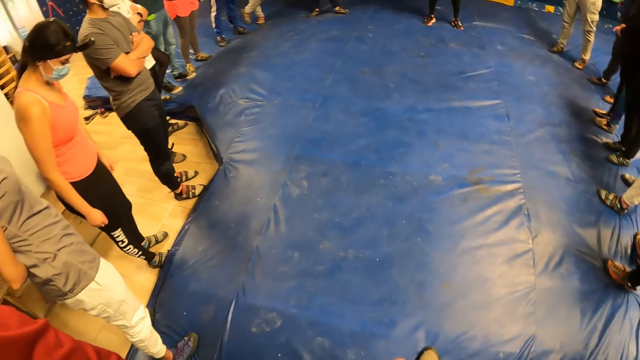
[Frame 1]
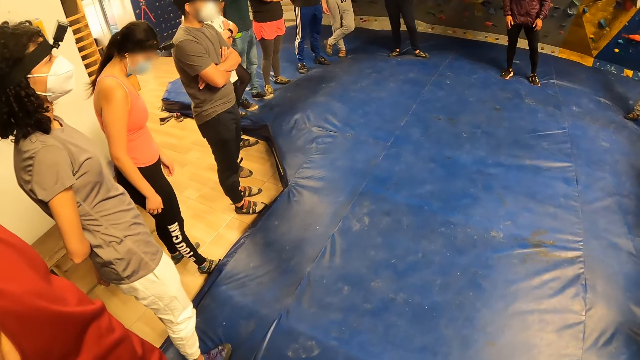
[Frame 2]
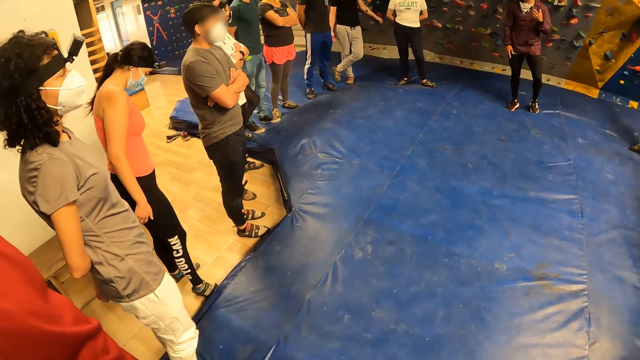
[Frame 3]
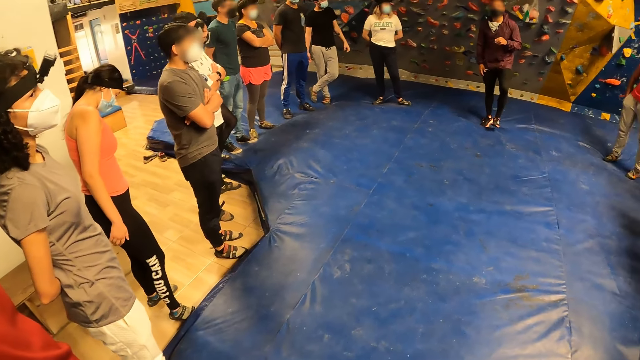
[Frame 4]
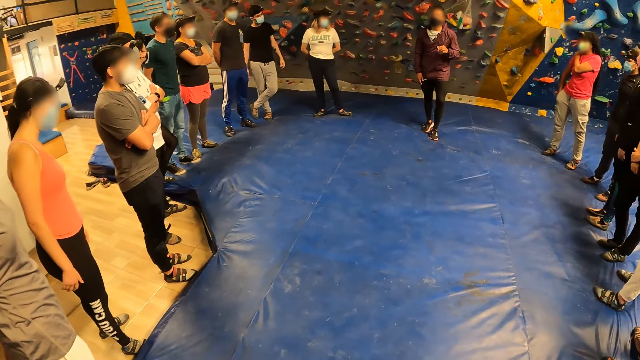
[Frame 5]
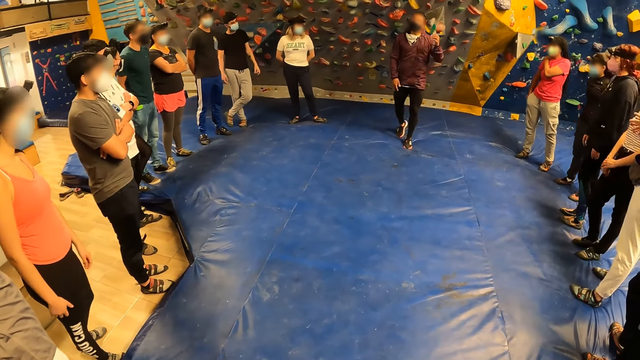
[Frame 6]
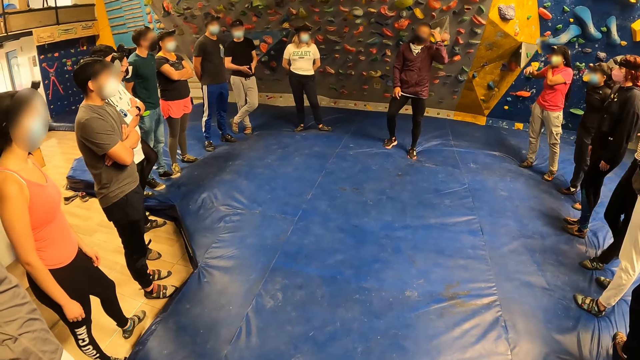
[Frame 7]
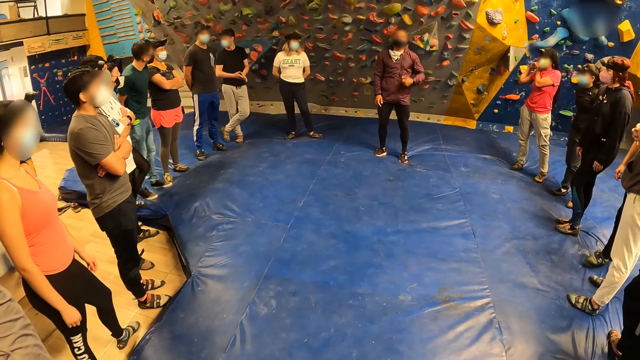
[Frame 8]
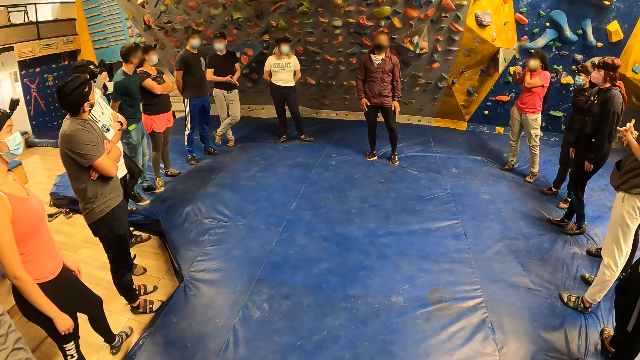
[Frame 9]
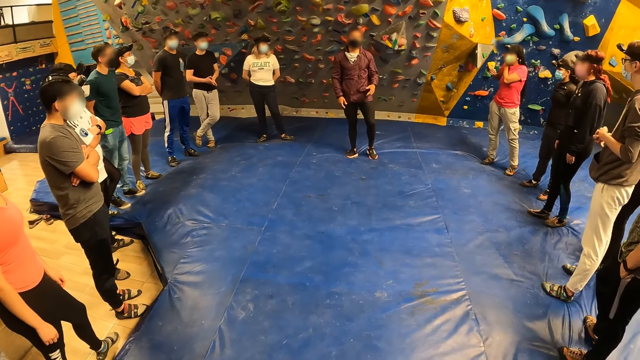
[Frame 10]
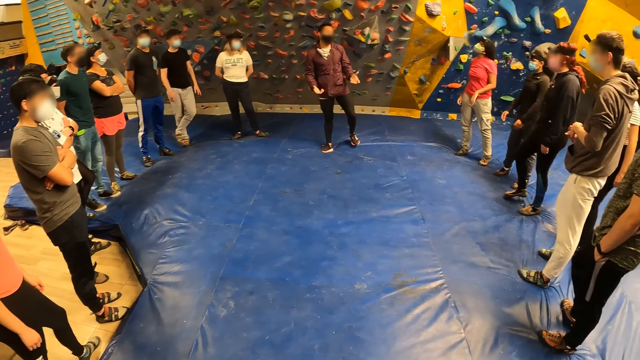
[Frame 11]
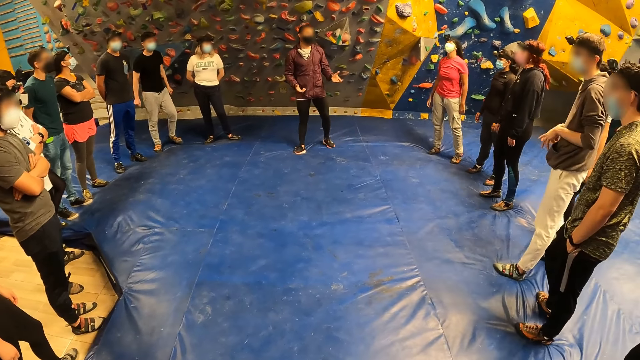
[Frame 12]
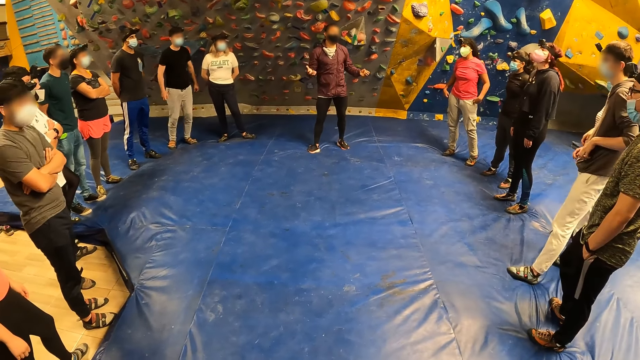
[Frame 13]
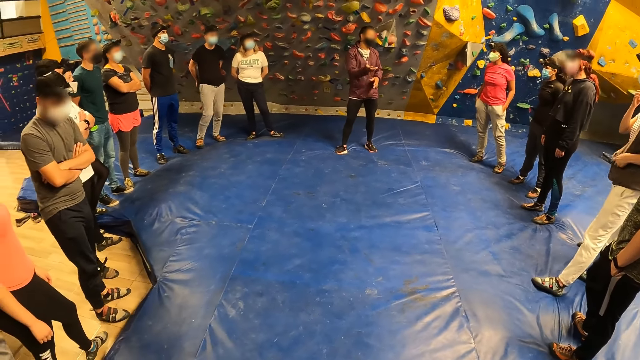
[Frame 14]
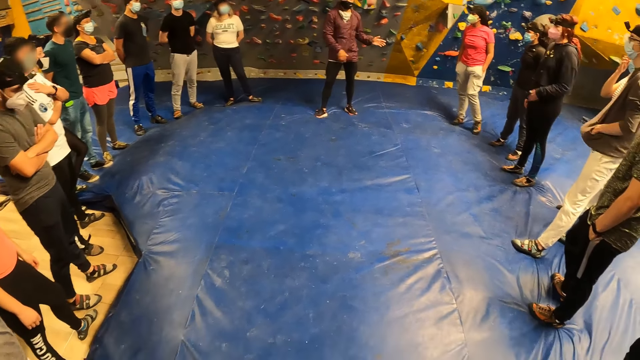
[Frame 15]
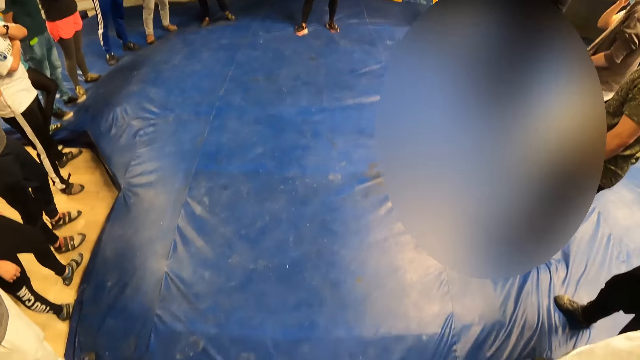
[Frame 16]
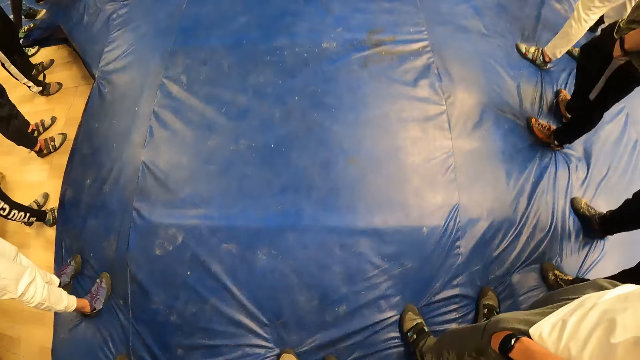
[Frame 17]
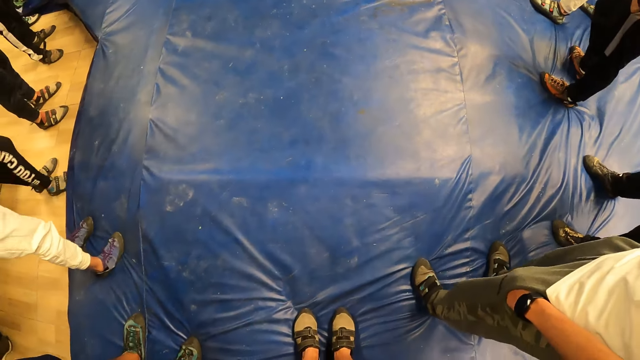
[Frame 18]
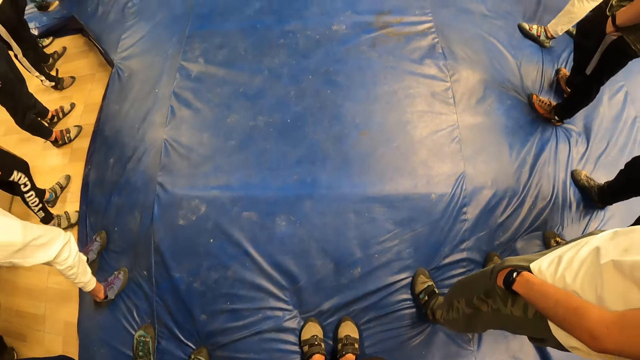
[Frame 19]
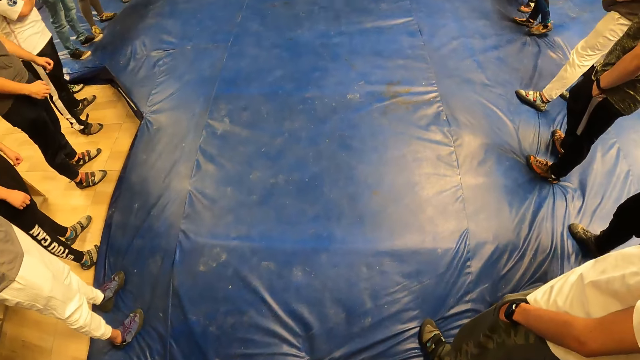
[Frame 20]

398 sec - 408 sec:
A man moves forward. The man steps back.

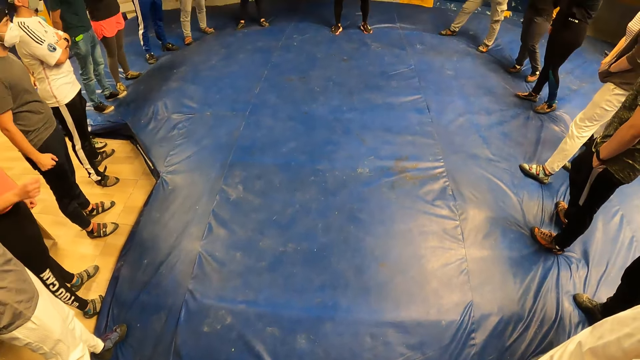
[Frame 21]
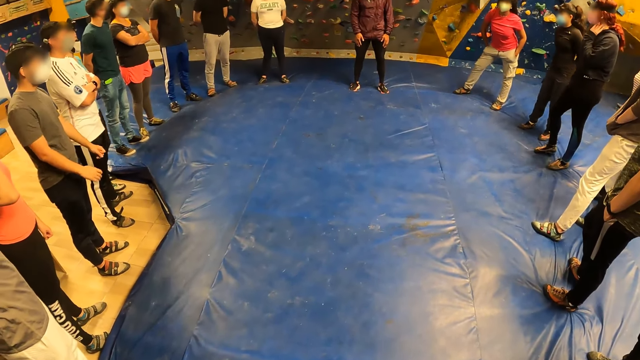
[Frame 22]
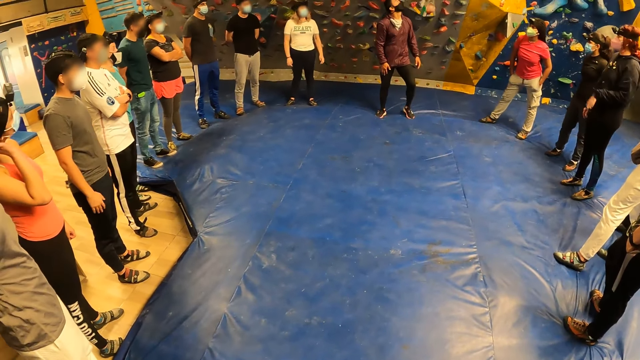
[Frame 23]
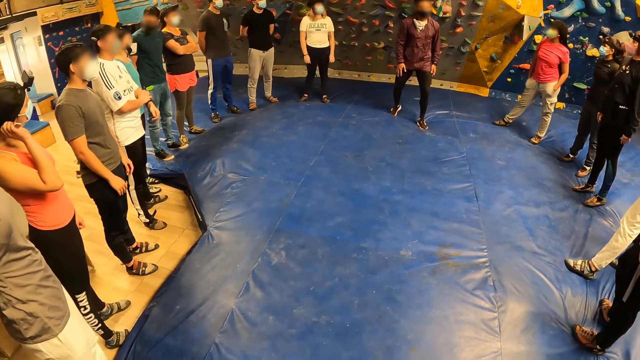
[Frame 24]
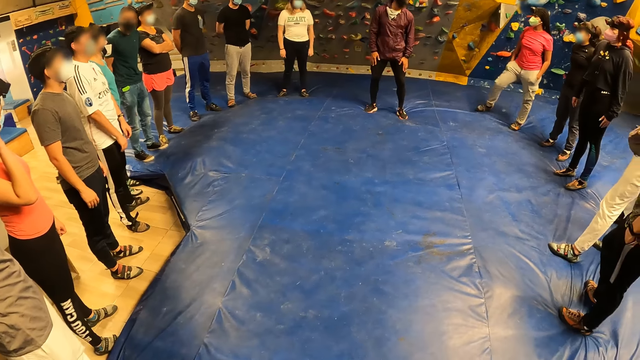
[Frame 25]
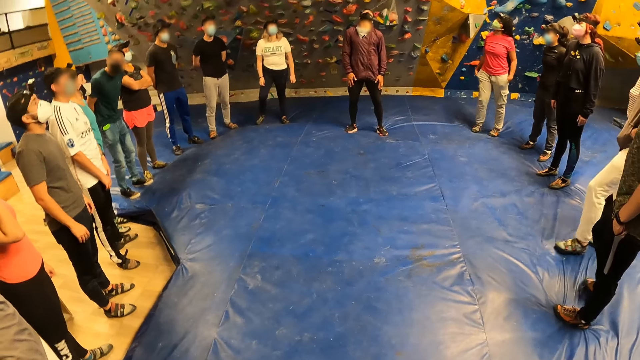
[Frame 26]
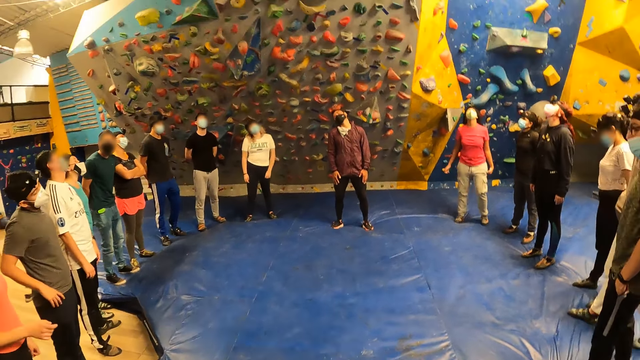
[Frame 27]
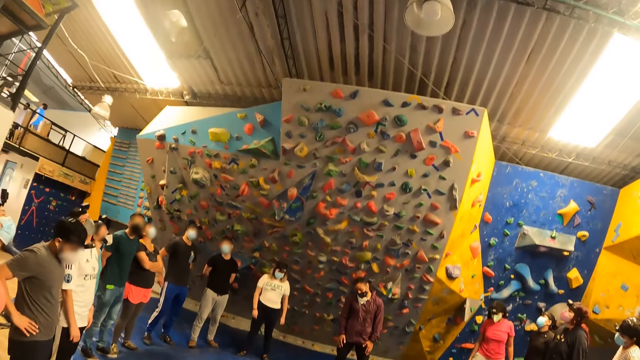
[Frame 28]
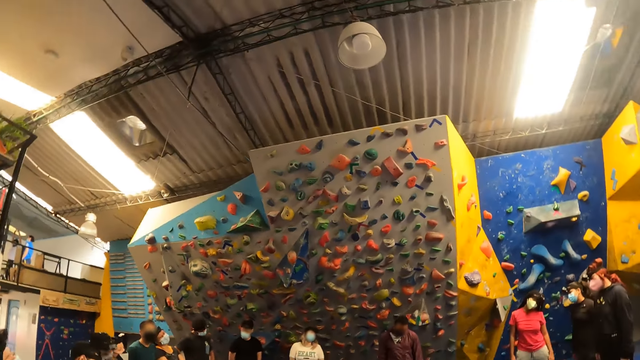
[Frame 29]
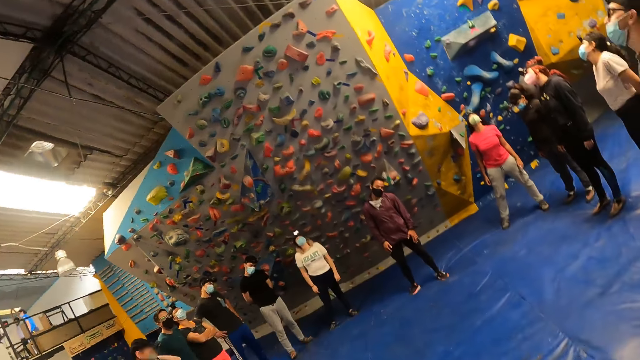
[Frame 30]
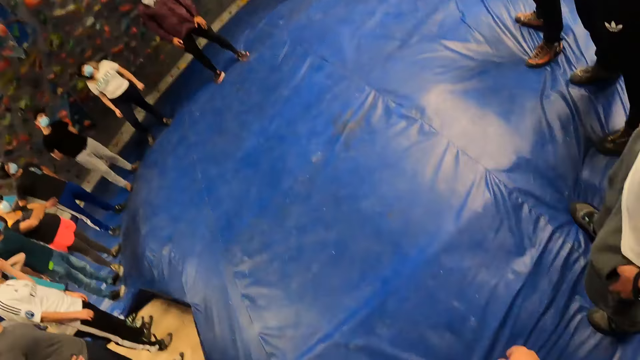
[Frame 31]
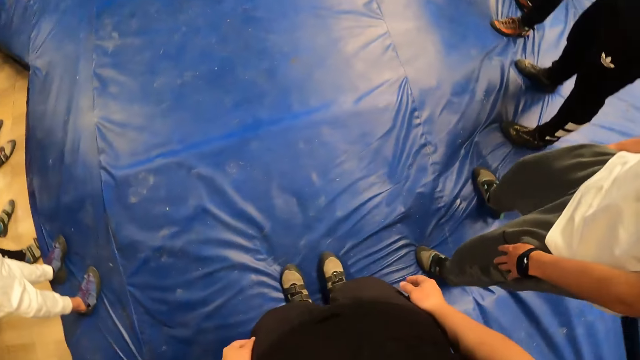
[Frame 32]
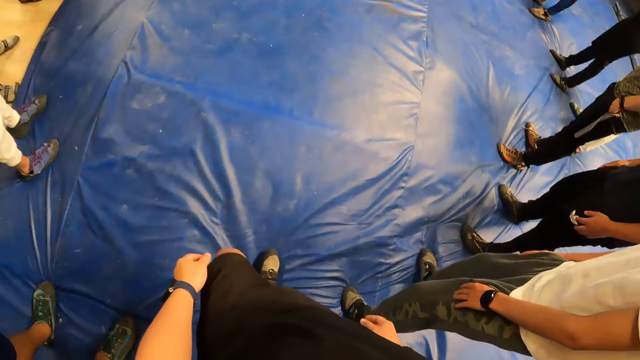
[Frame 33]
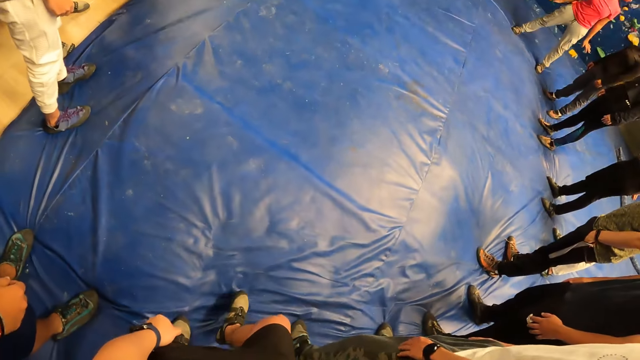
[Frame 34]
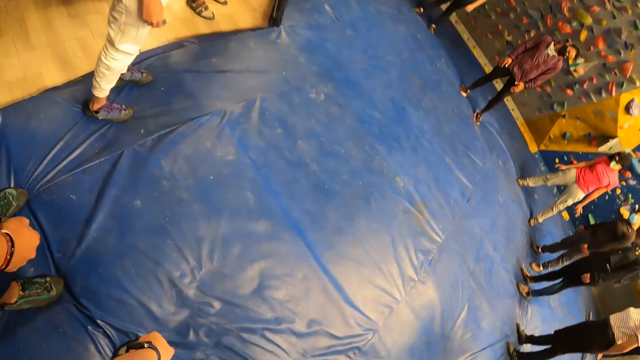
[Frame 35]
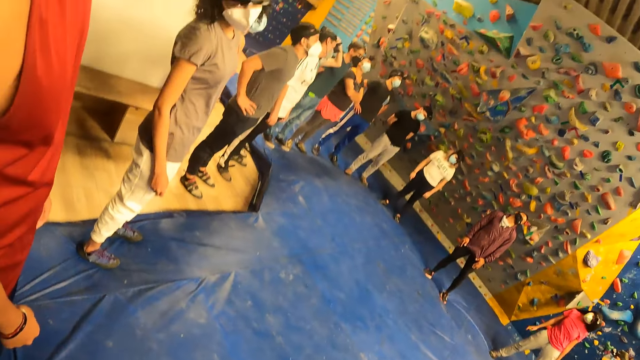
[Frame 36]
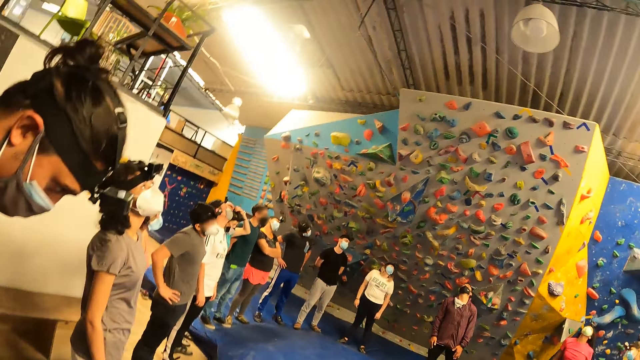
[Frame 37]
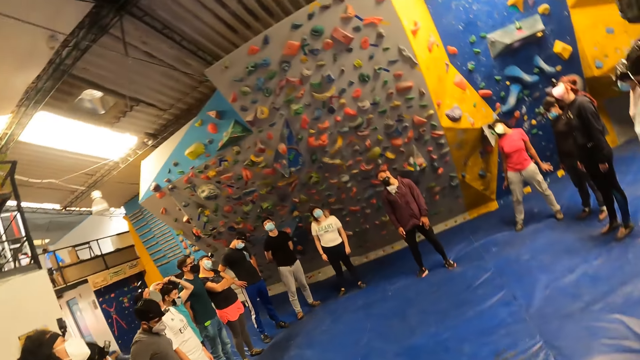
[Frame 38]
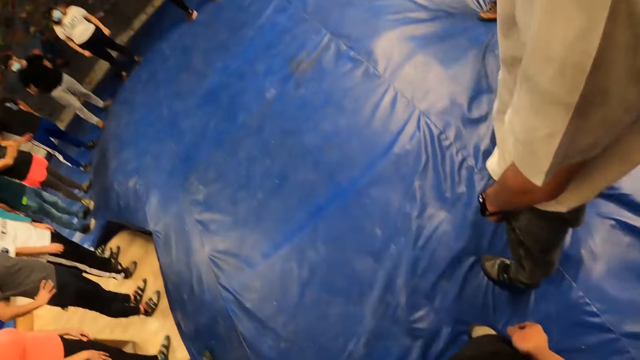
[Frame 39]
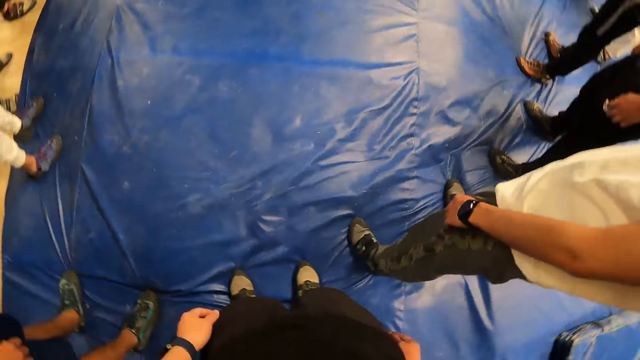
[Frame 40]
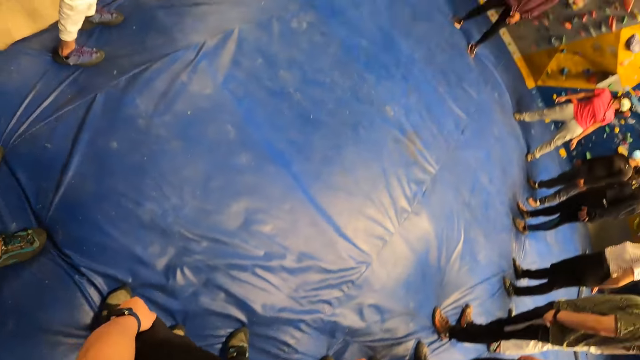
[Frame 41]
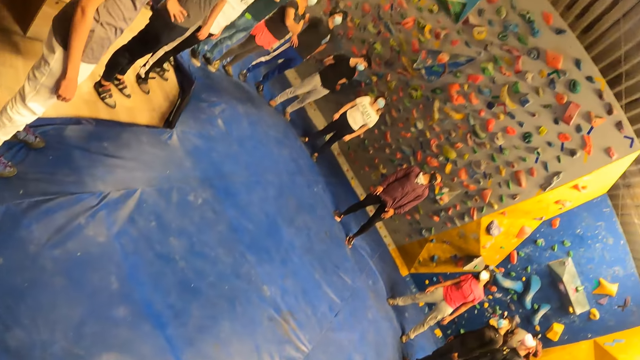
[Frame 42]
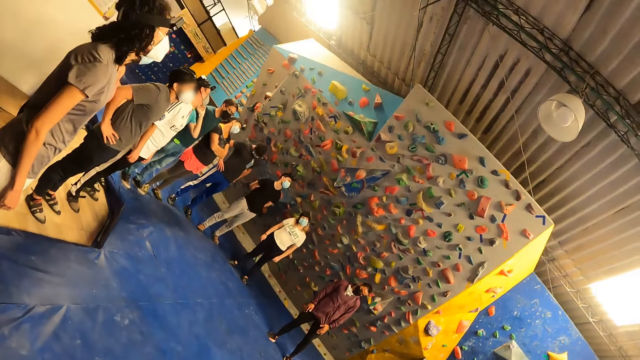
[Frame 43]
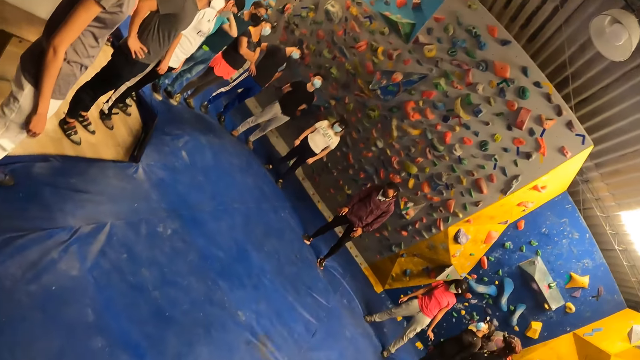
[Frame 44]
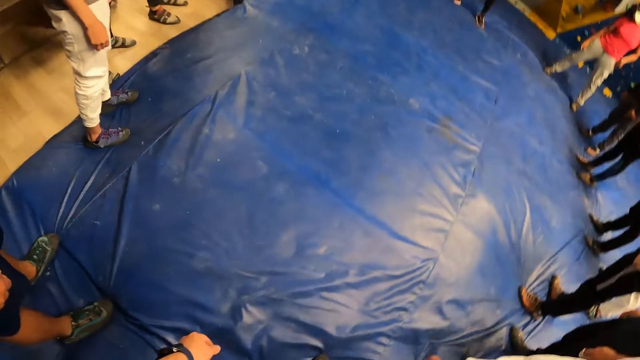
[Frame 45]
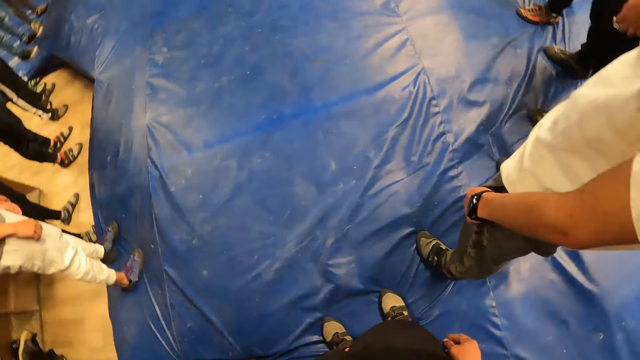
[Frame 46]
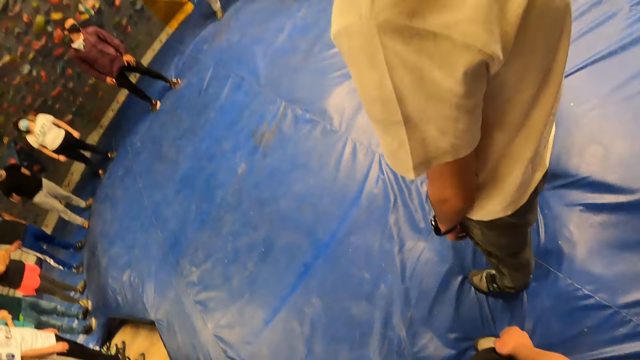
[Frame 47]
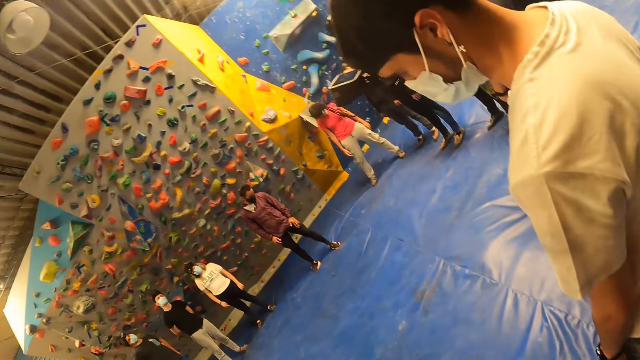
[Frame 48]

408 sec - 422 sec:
The instructor moves forward. The instructor exercises his neck. The camera wearer exercises his neck. He looks around. A man moves his head. Another man moves his head. Another man moves his head. Another man moves his head. Another man moves his head. Another man moves his head. Another man moves his head. Another man moves his head. Another man moves his head. A lady moves her head. Another lady moves her head. Another lady moves her head. Another man moves his head. Another man moves his head.
